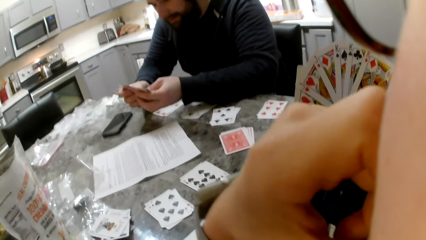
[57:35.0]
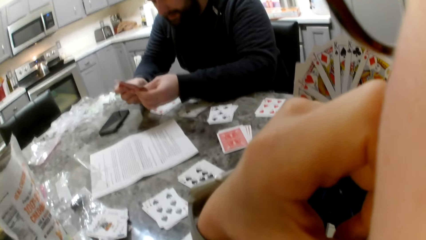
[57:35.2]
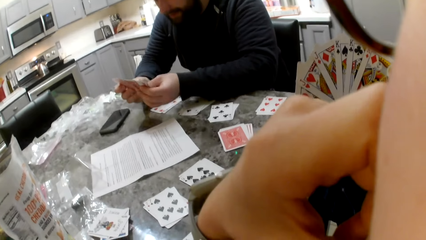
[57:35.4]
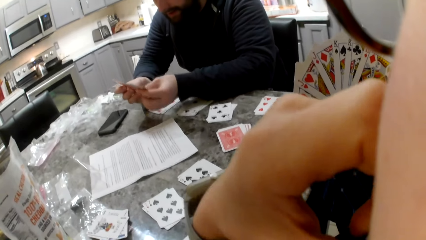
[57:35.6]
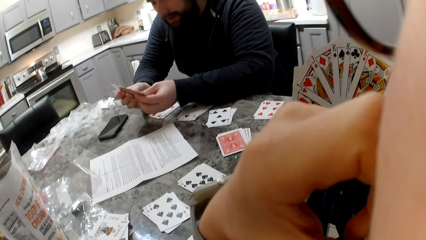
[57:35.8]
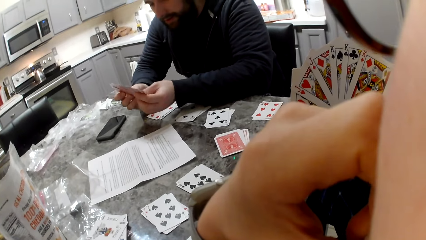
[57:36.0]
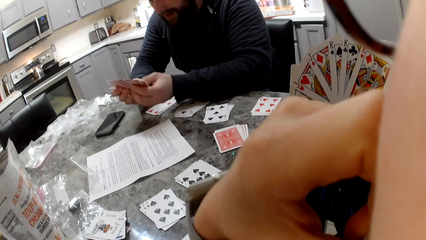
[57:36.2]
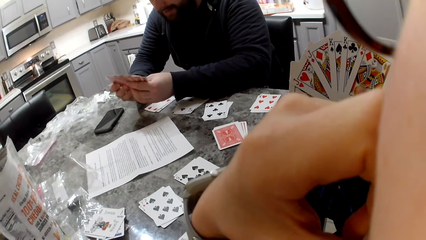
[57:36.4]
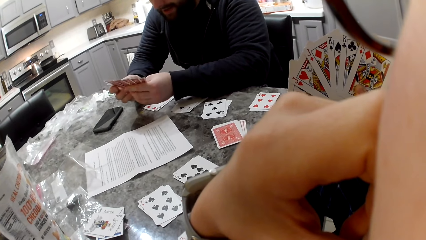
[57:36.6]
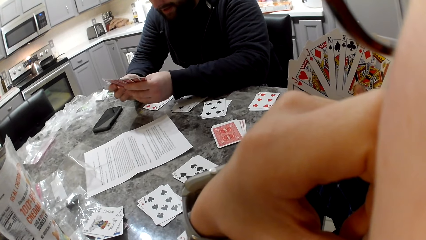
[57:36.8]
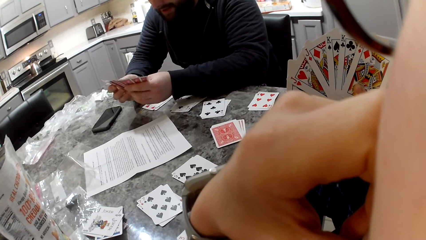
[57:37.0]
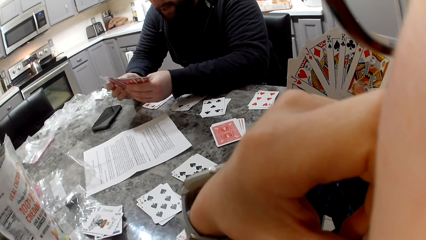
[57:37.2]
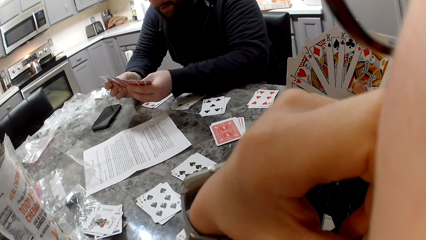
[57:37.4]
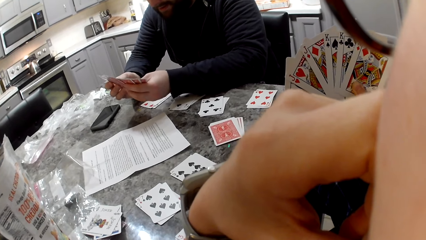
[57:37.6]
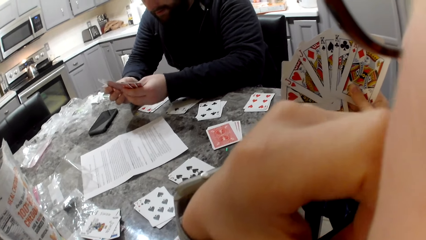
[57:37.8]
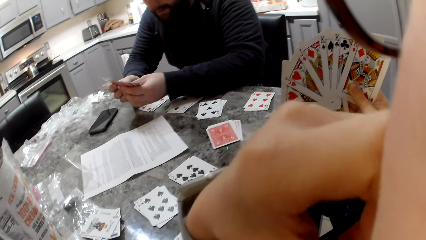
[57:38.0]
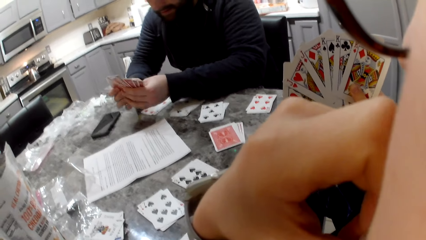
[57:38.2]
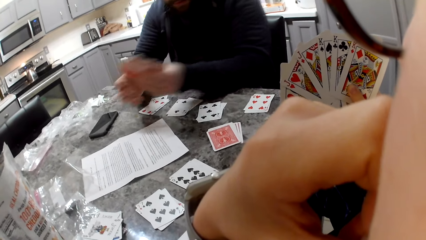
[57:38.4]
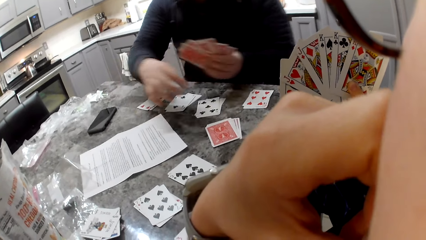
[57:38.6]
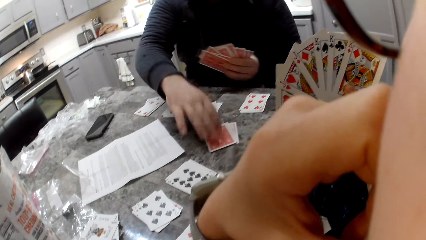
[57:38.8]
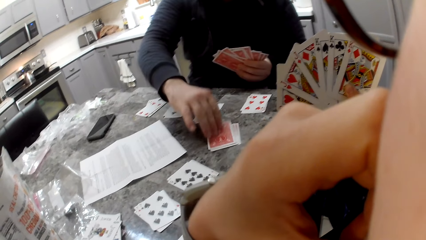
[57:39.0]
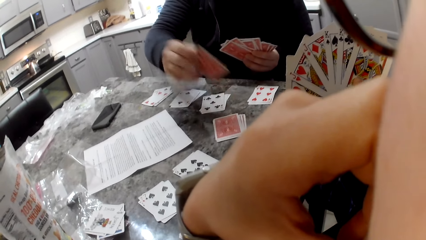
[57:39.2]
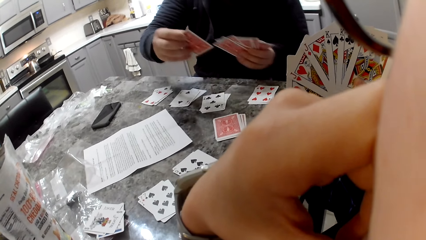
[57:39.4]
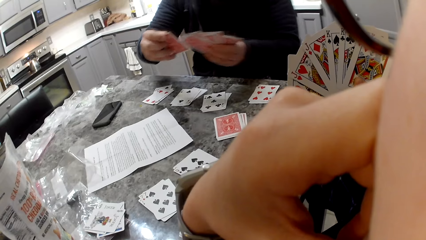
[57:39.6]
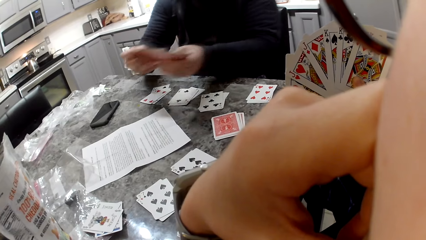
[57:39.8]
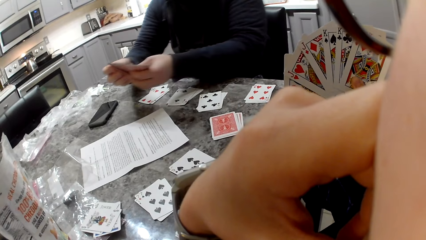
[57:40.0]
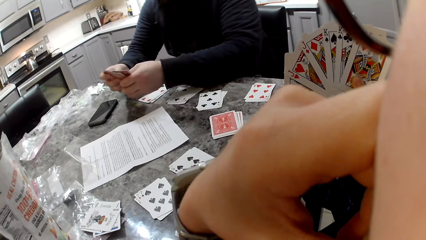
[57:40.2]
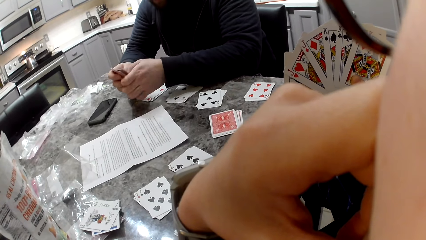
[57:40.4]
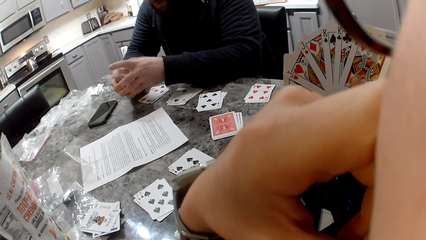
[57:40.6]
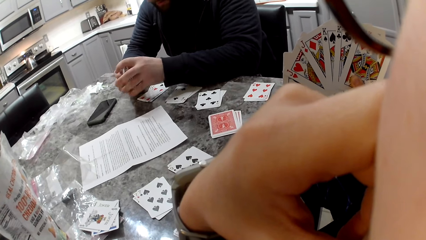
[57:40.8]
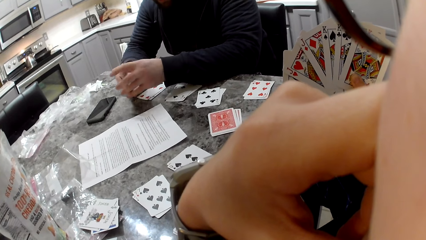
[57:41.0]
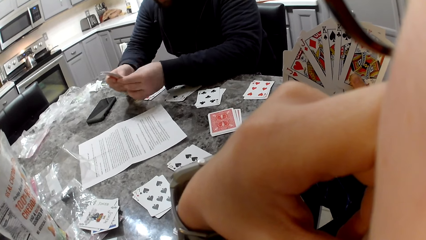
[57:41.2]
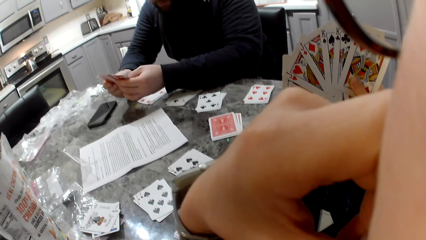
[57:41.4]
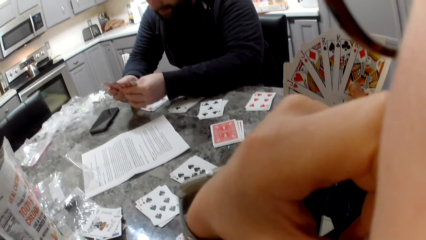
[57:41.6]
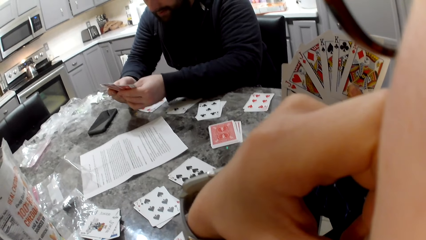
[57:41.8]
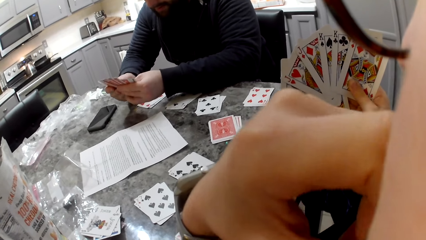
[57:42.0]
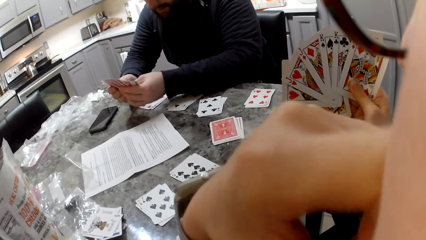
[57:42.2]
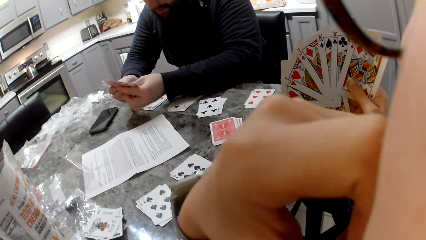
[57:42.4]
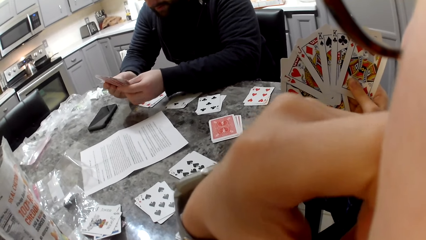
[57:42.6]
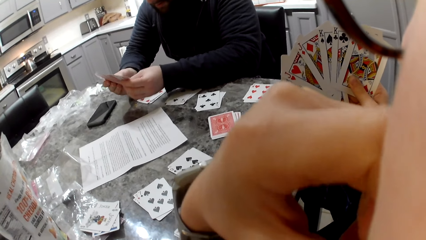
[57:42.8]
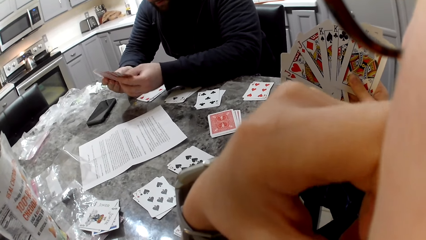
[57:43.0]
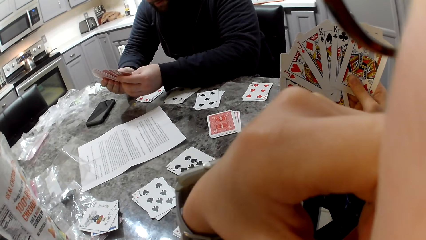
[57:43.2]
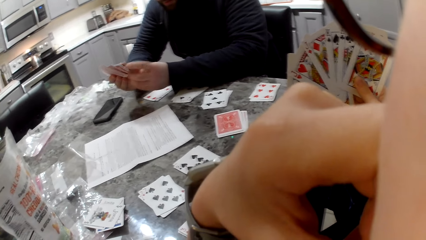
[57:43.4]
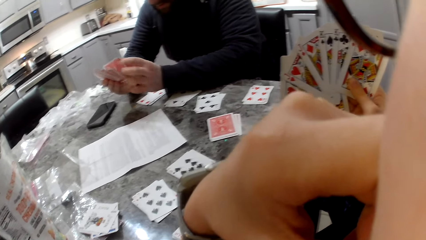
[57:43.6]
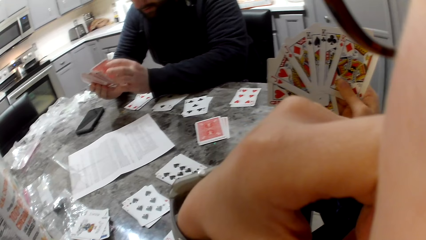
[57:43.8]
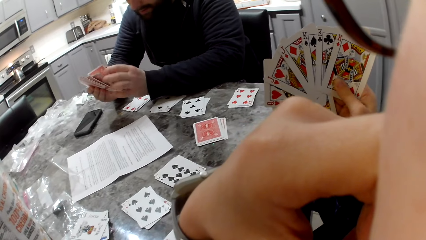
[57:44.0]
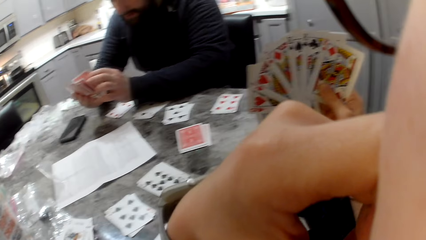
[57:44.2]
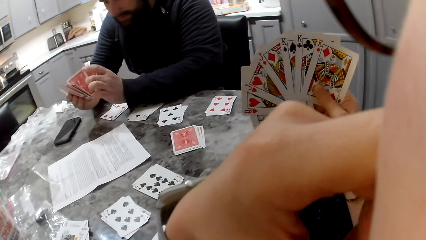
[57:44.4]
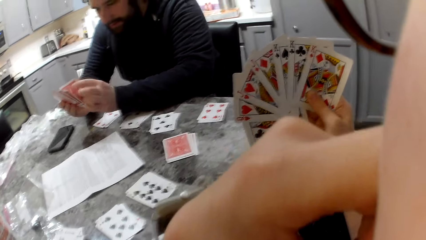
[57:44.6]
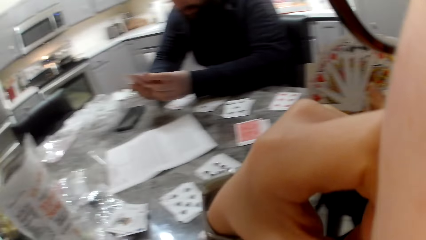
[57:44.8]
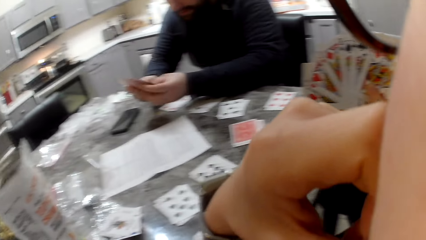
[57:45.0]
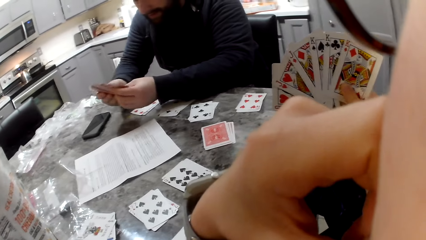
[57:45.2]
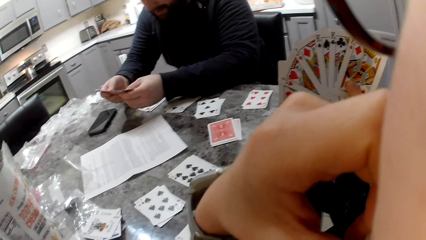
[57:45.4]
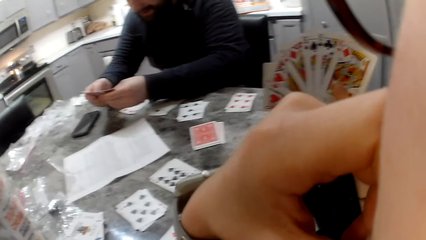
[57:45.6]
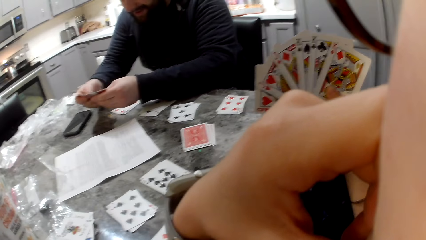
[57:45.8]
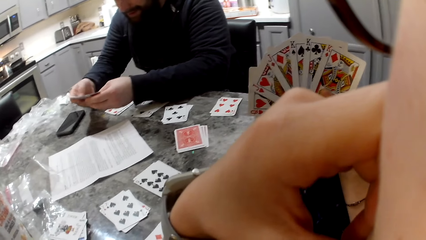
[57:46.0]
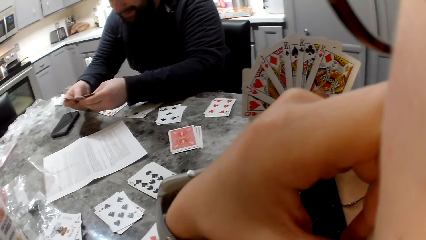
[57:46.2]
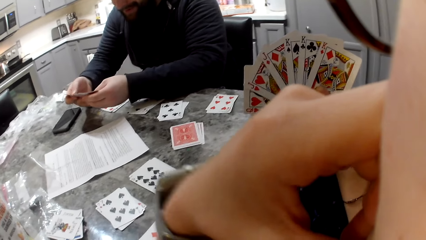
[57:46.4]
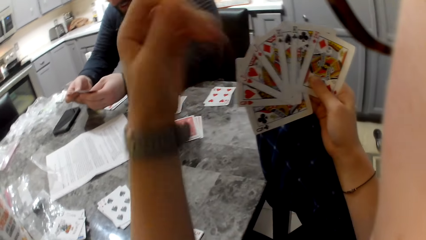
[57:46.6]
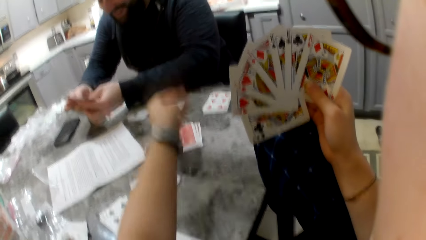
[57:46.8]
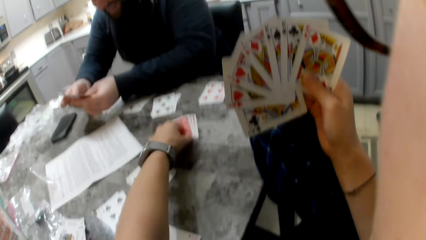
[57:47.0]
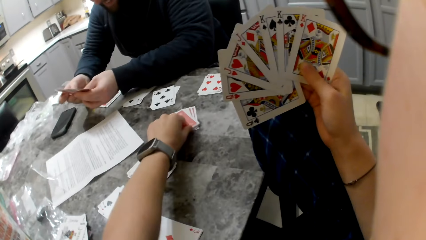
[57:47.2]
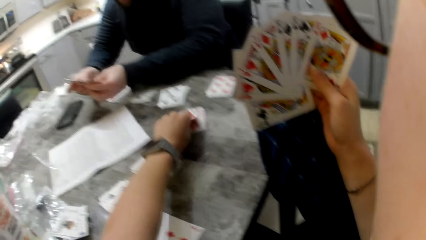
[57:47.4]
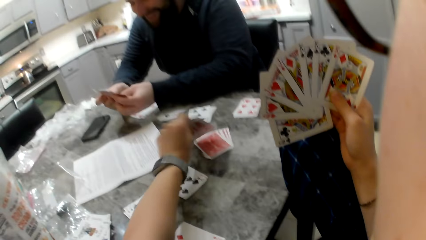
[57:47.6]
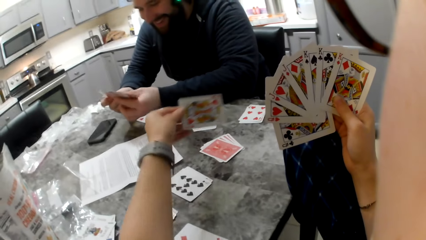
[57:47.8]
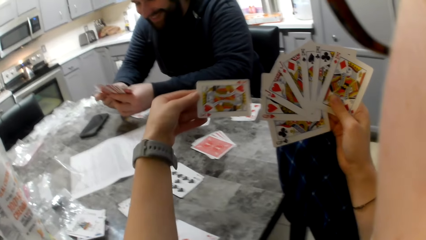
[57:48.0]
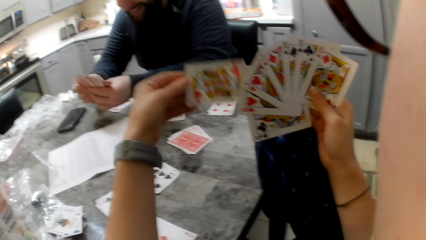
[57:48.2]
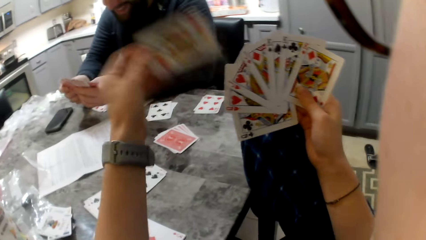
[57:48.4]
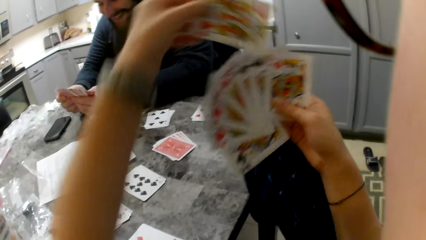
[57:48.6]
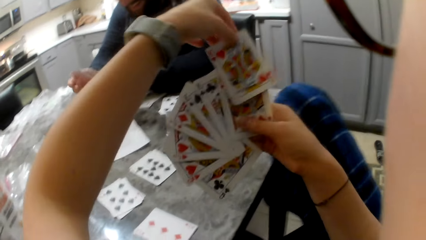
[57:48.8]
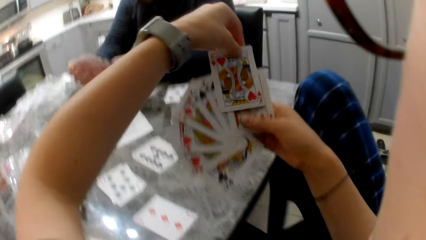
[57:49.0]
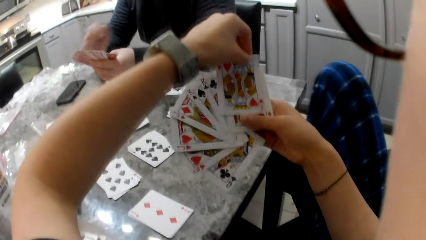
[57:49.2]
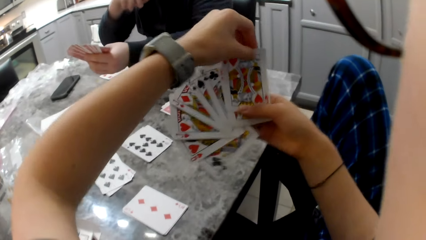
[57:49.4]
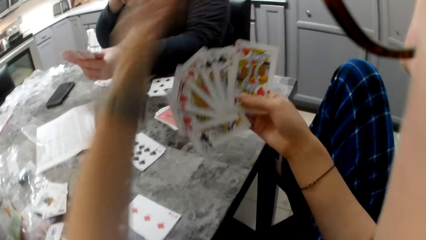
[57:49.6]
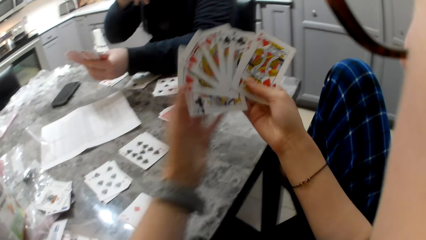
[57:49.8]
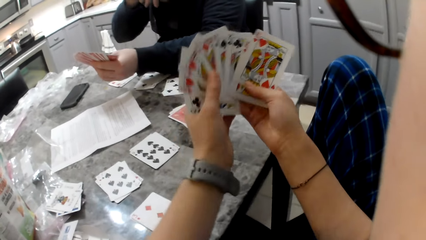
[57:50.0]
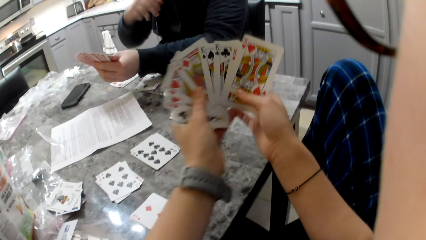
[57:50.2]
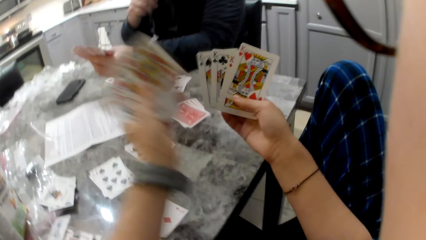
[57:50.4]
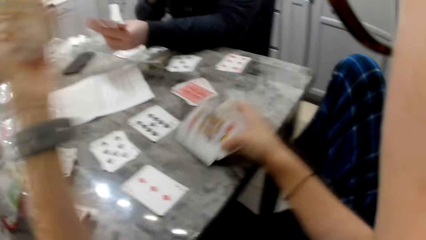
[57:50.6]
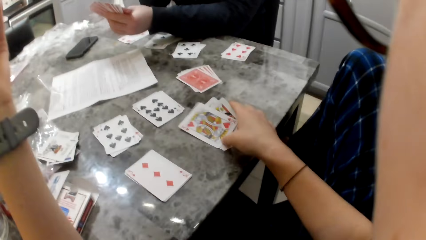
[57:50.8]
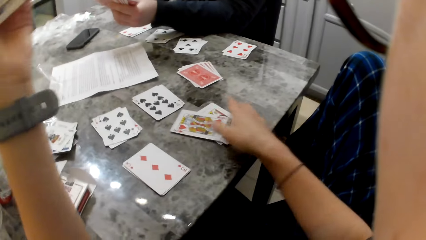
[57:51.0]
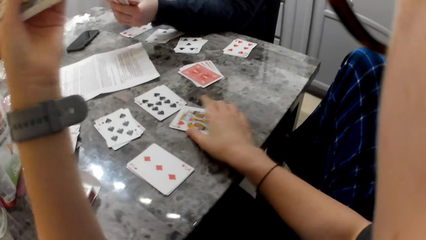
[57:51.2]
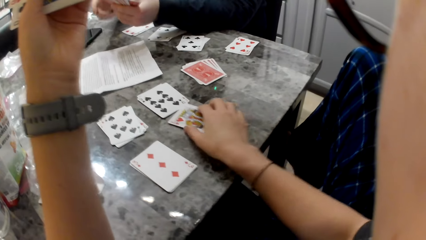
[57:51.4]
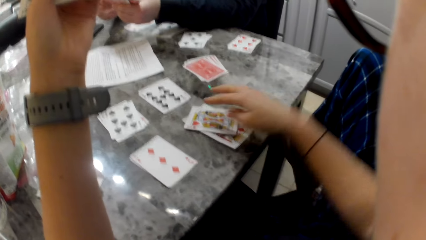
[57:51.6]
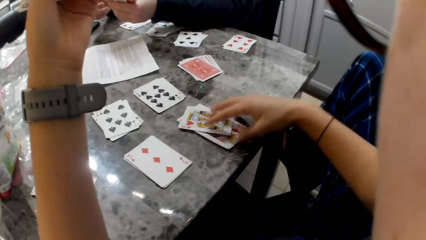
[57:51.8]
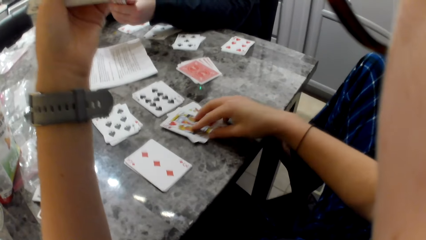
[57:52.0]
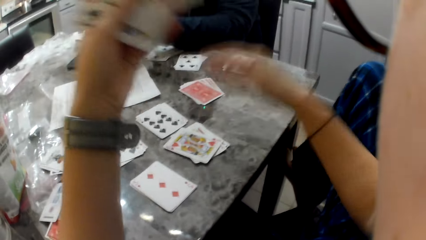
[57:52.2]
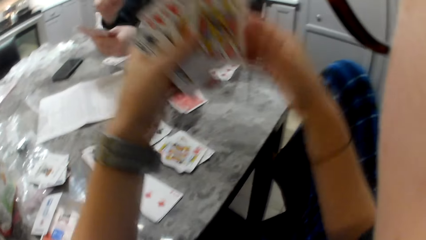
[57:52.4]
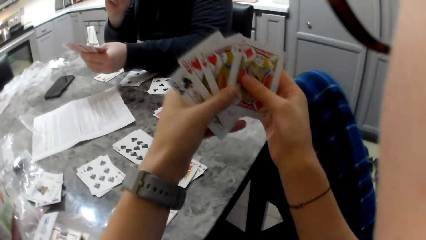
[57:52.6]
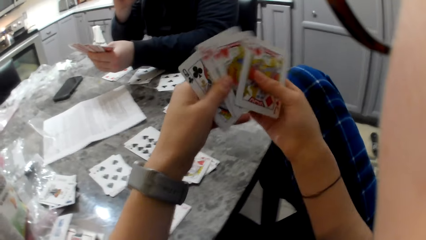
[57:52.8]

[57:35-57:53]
A man picks a card from the table. The man puts the card in his hand. The man shuffles the cards in his hand. The camera wearer picks a card from the table. She puts the card in her hand. She drops some cards on the table.
